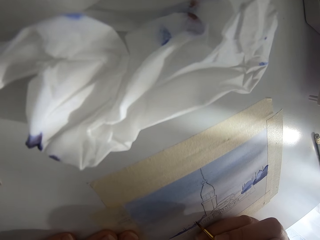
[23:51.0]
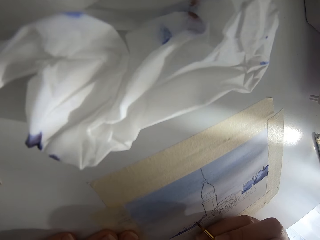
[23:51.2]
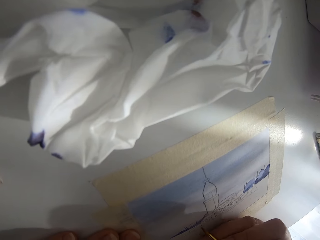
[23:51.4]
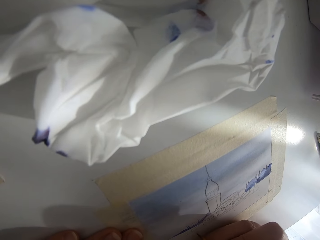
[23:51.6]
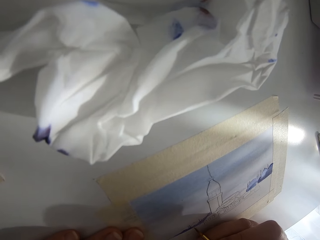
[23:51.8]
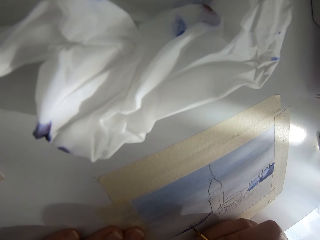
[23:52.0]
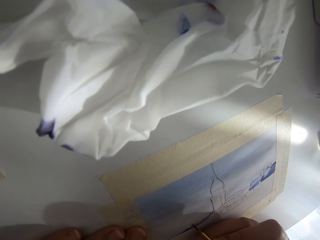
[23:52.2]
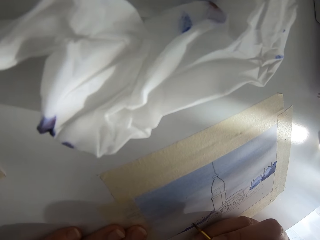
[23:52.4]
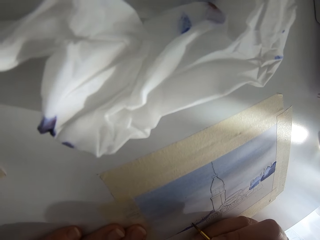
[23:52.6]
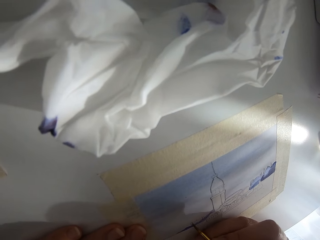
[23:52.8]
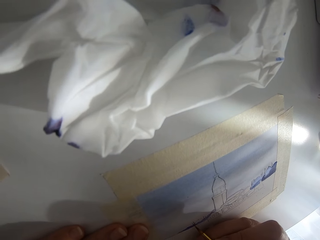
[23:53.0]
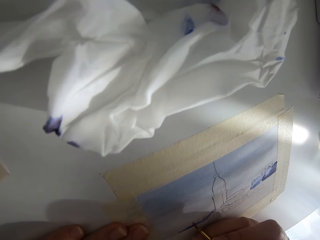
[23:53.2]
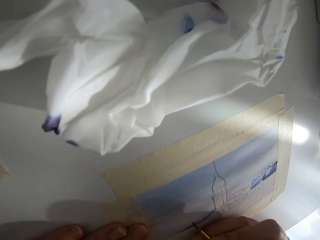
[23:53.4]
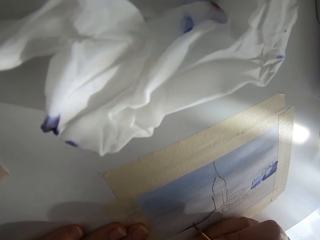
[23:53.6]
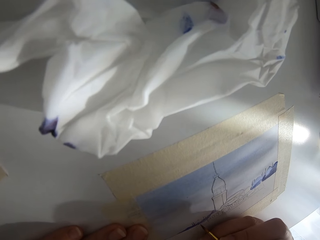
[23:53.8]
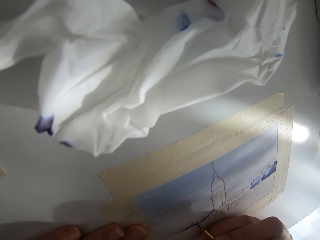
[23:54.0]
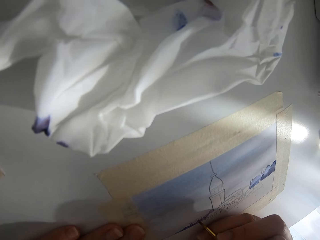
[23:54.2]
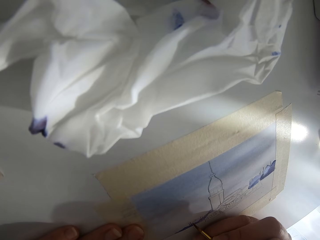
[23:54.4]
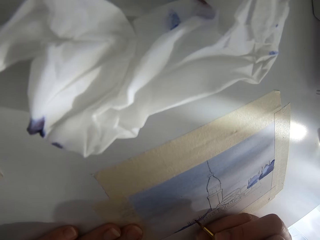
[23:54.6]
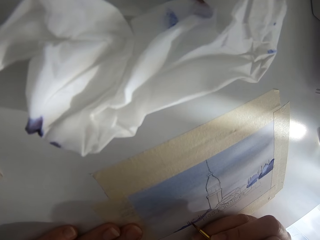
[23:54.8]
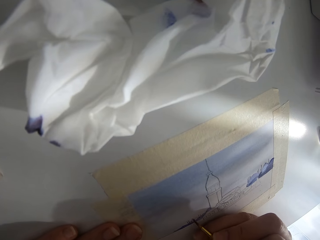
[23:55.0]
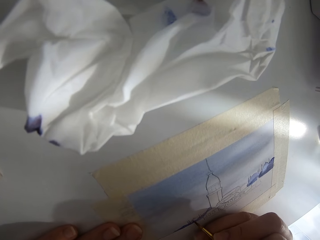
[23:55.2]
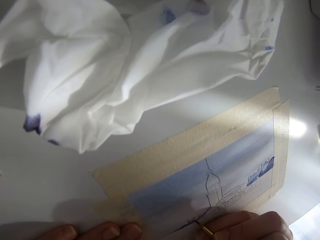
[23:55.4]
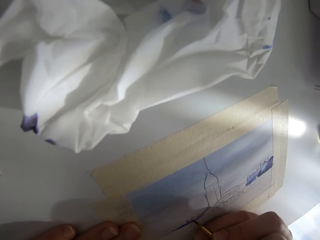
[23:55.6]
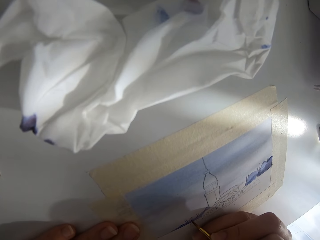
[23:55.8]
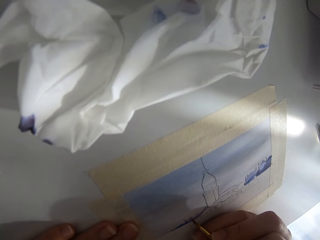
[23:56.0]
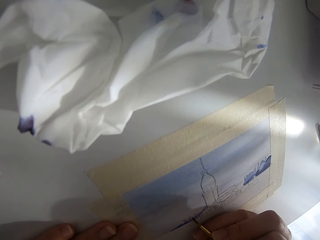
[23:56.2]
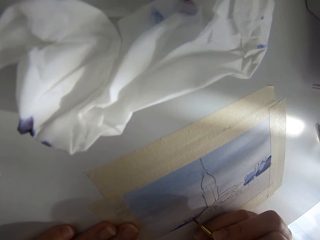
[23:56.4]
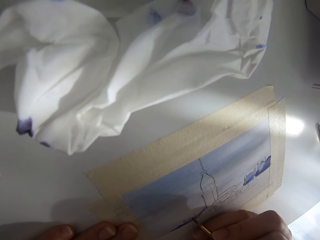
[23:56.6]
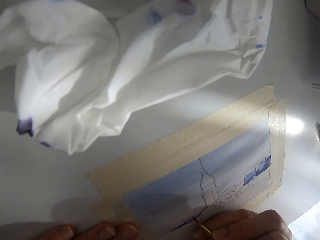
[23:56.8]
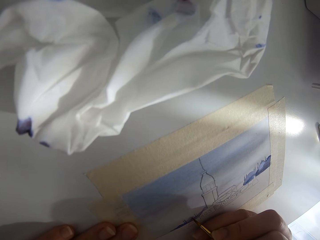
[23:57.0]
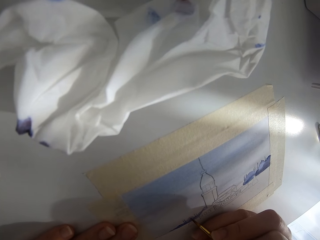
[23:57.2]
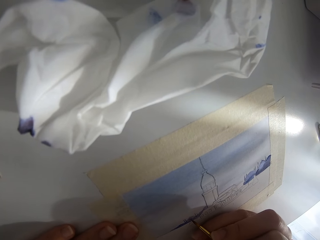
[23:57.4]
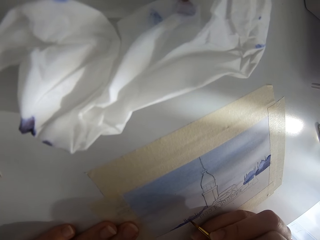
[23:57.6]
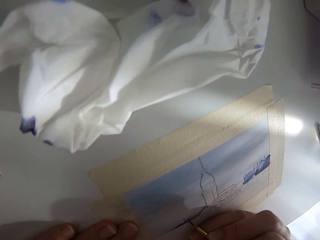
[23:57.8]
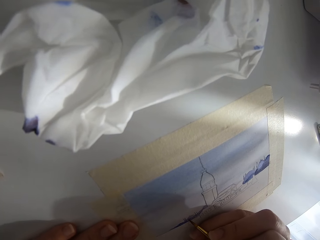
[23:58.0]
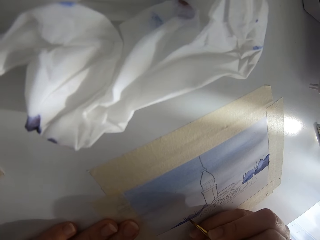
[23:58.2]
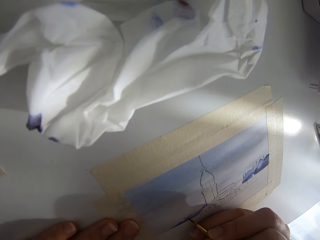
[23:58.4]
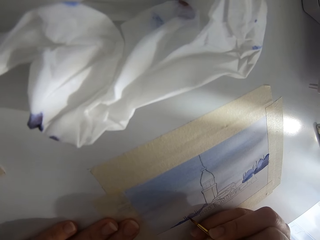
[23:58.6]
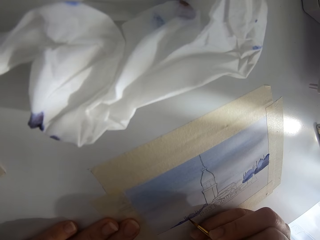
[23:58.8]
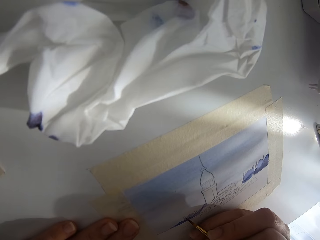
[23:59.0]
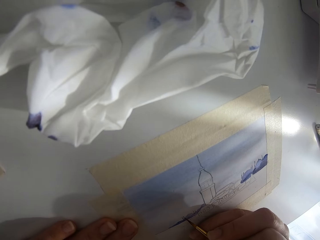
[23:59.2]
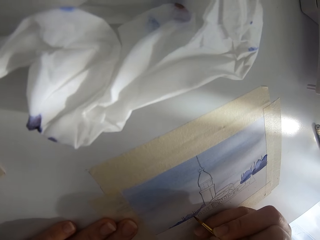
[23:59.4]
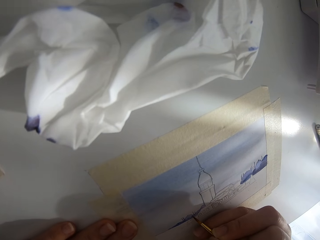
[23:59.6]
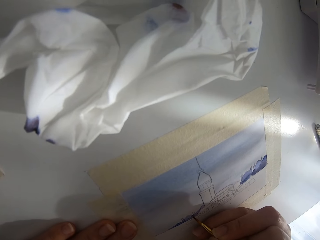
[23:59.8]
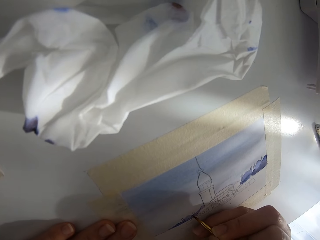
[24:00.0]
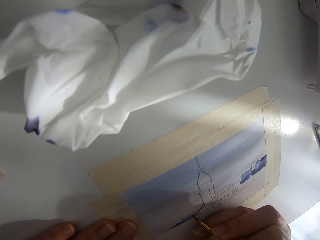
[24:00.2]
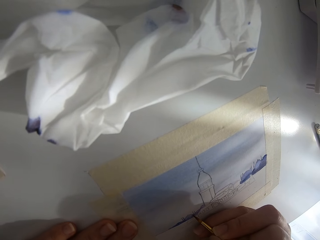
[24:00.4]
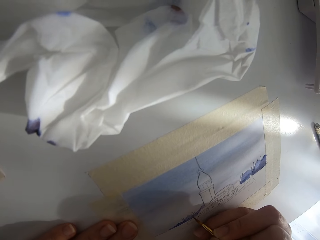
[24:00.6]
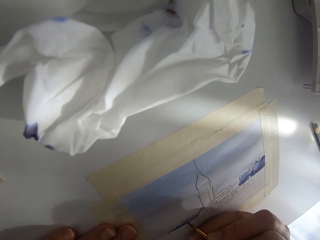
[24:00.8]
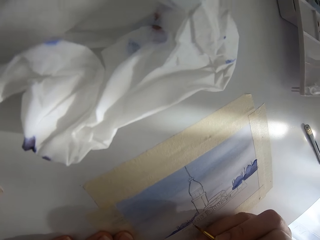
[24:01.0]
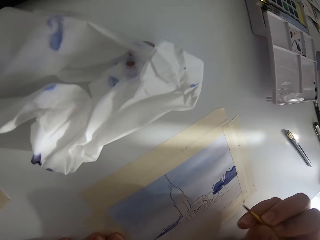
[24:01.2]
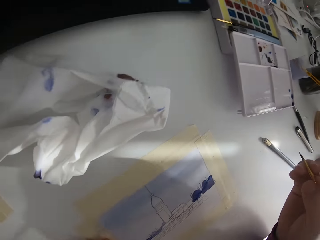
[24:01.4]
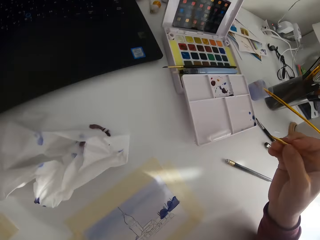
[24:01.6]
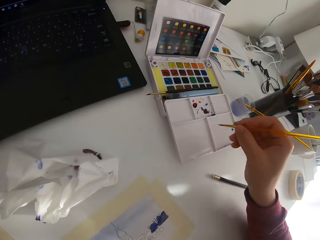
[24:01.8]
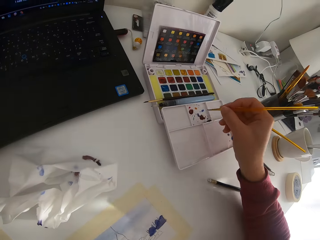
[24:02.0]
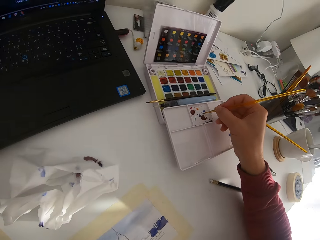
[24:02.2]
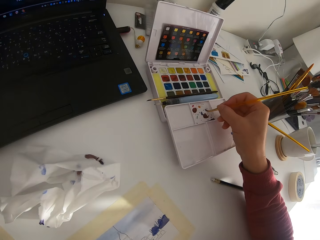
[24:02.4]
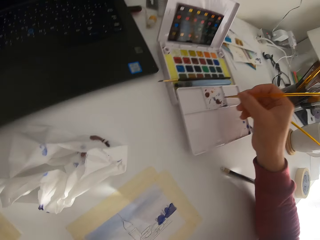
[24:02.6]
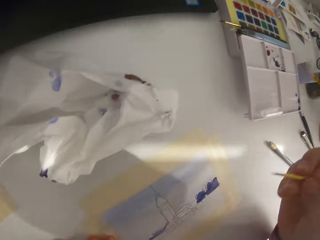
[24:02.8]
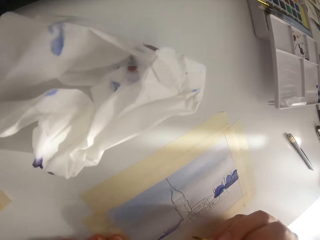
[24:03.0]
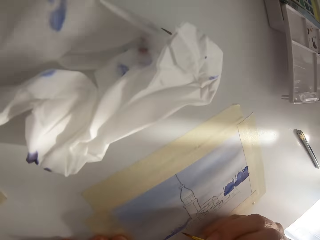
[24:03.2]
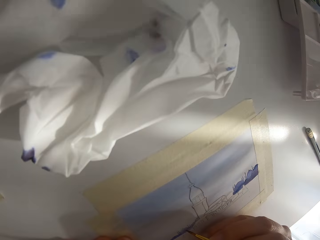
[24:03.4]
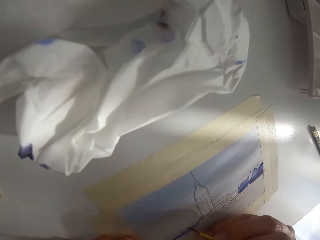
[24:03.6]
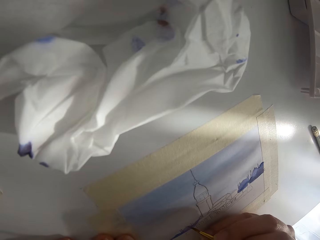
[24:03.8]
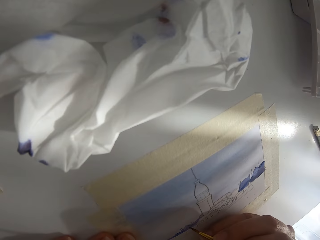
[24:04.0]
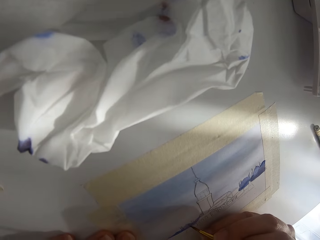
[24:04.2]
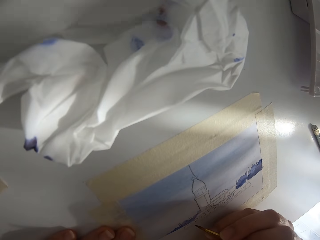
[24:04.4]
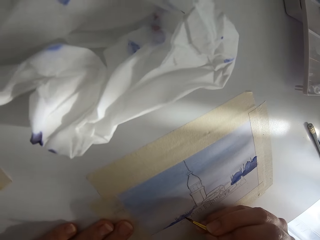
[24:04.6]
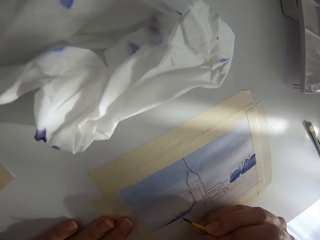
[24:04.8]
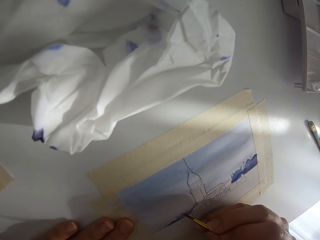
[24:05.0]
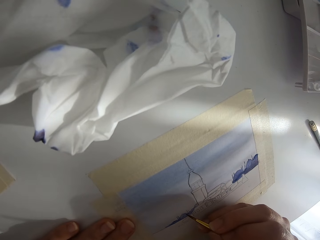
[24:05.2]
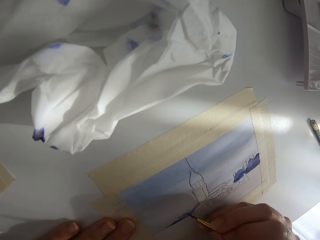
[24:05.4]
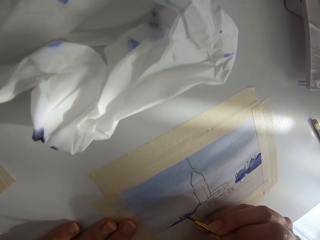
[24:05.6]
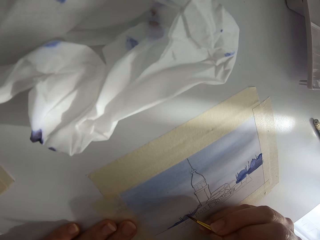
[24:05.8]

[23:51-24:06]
The camera wearer is painting the paper on the table. They paint on the paper. They mix paint on the palette.

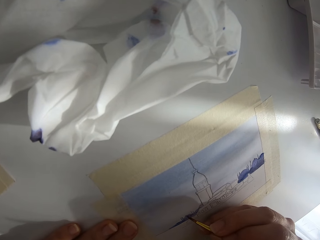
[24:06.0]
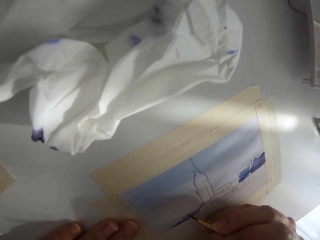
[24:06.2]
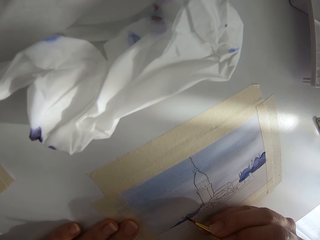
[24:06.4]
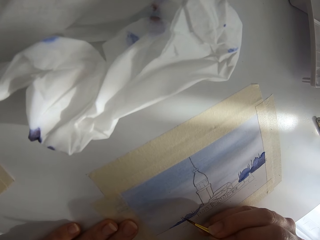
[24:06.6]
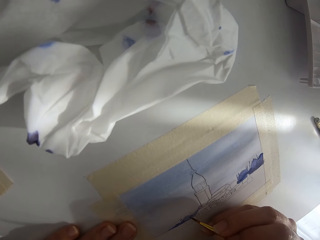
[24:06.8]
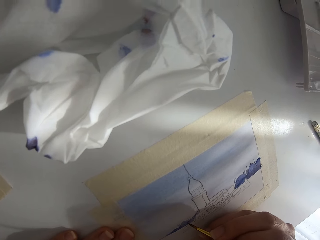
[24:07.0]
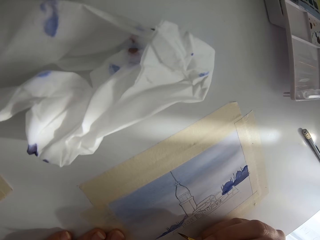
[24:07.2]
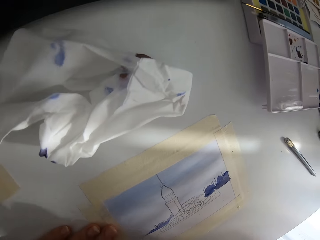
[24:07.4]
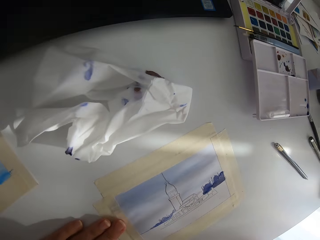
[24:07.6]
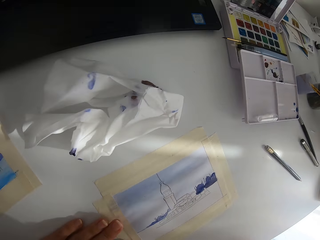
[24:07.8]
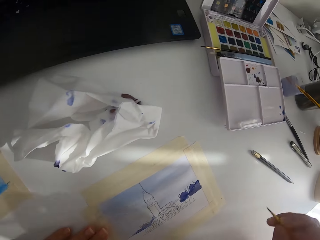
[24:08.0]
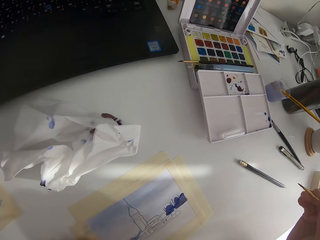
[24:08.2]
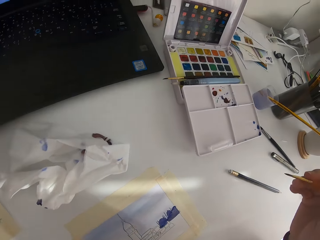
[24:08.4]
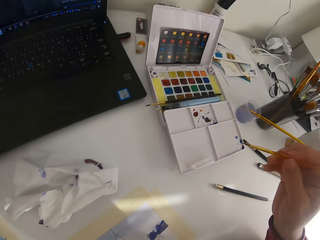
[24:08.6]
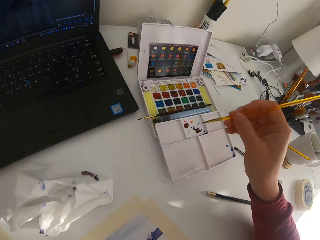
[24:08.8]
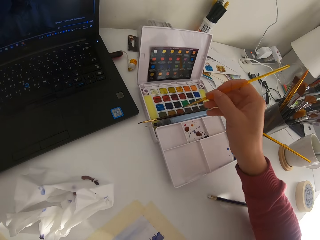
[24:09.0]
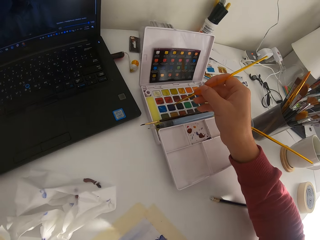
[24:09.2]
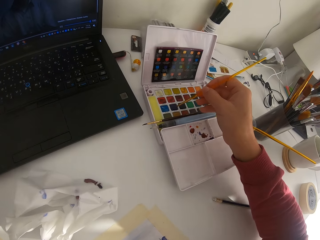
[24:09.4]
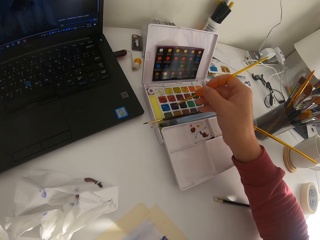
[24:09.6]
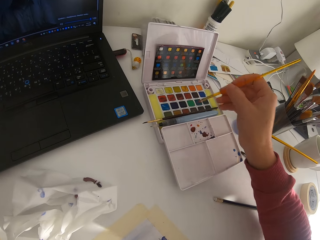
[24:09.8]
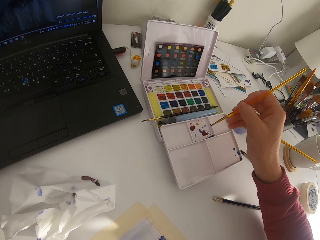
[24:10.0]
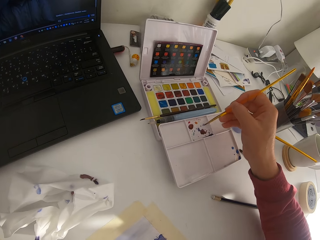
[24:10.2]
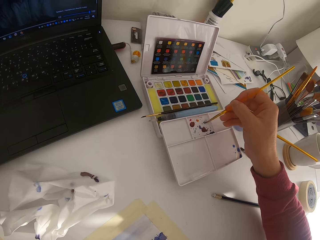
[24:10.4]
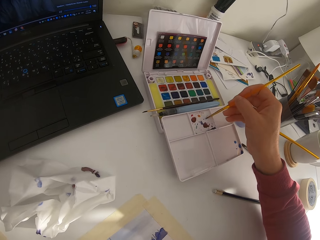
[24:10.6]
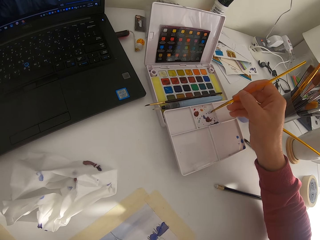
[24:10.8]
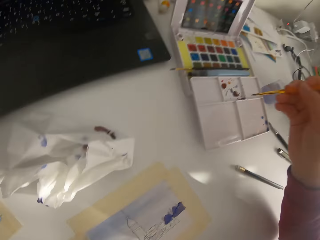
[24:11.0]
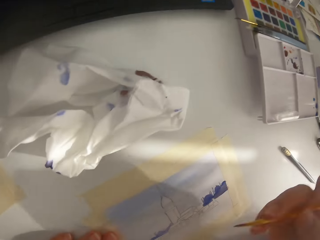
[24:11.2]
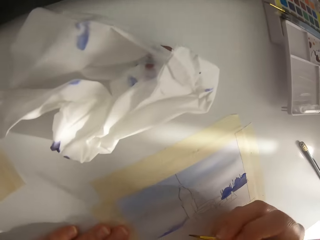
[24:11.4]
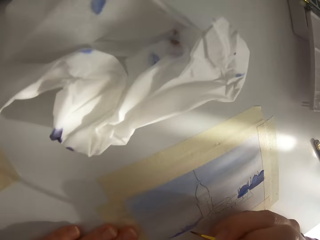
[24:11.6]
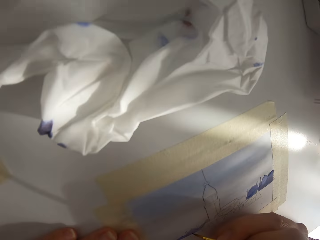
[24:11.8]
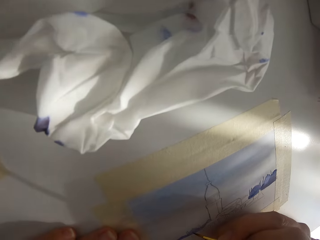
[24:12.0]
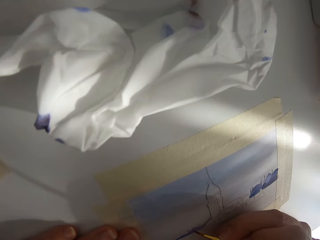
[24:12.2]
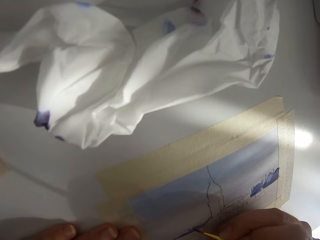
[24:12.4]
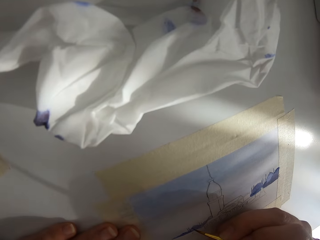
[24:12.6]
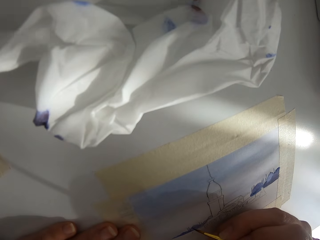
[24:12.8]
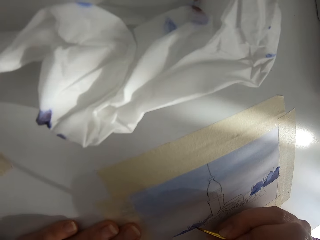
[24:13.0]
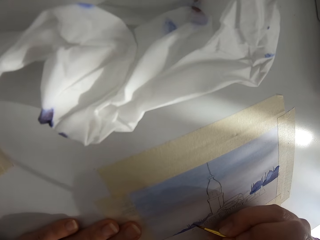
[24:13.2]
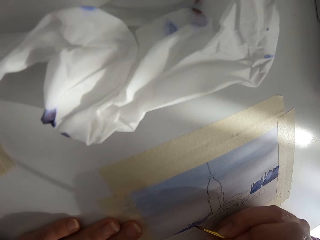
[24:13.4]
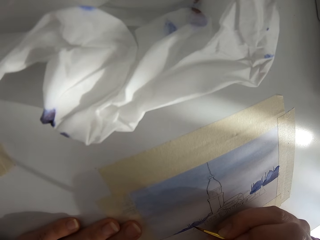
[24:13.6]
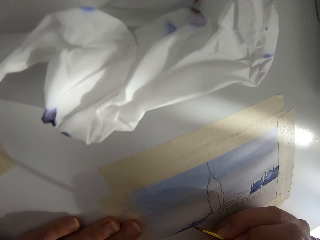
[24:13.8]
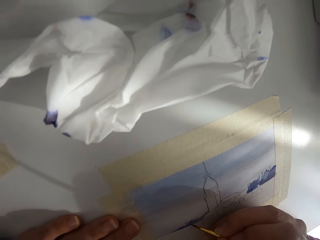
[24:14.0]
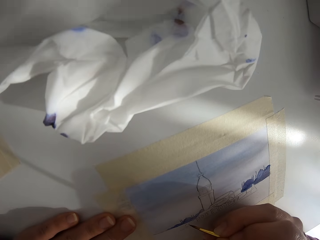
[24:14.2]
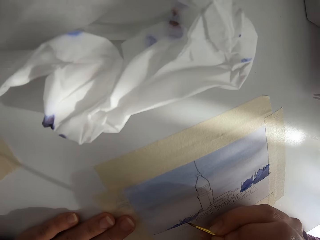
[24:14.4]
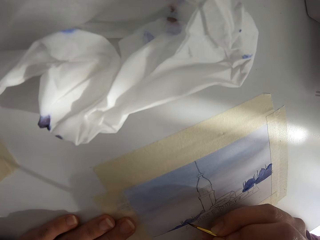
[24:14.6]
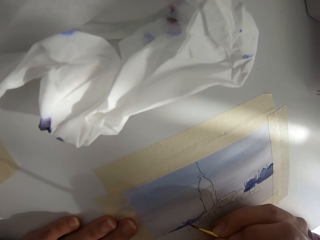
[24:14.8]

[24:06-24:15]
The camera wearer paints on the paper. They touch the paint brush on solid watercolor. They mix paint on the palette.
